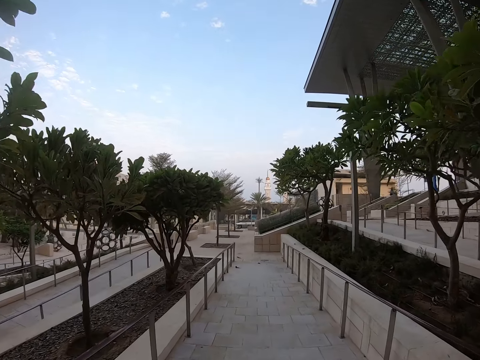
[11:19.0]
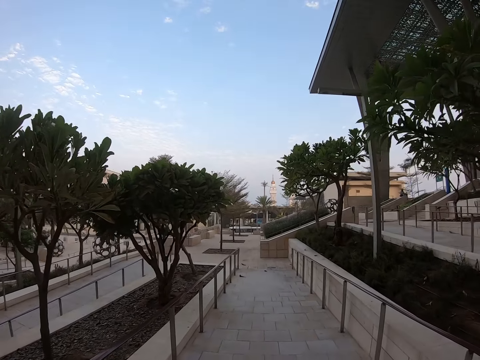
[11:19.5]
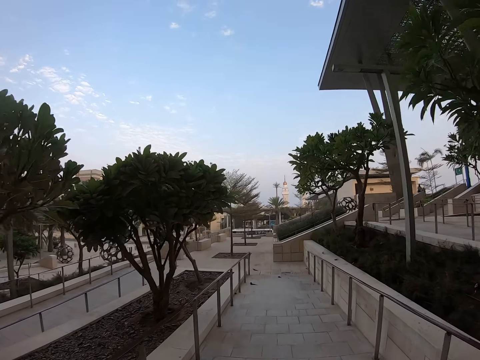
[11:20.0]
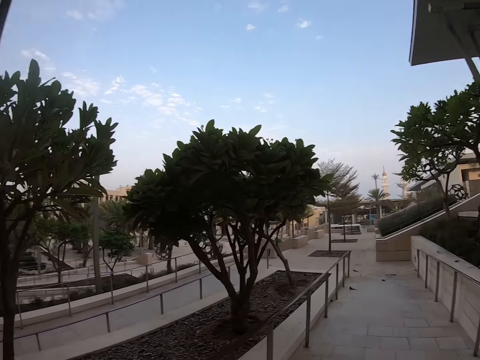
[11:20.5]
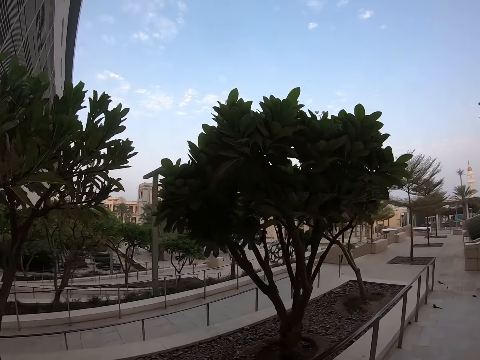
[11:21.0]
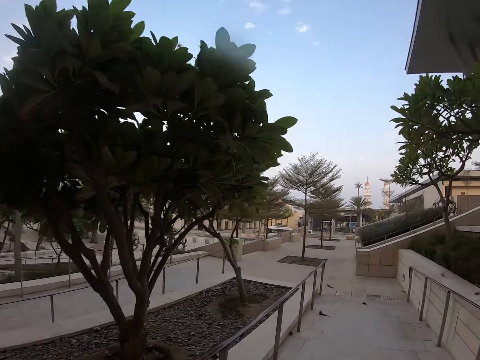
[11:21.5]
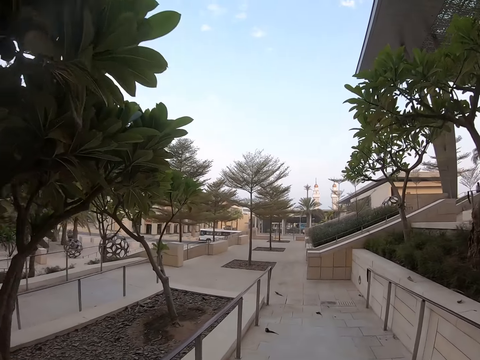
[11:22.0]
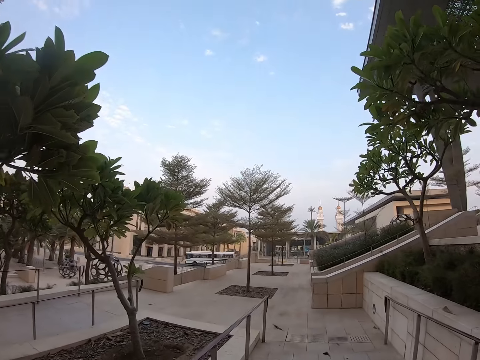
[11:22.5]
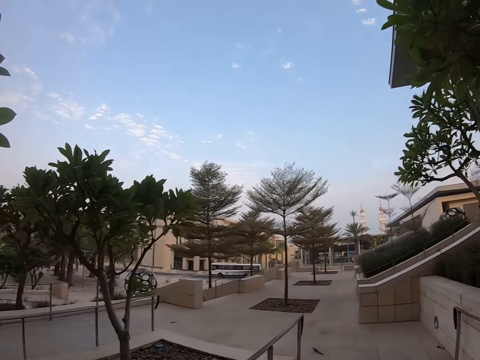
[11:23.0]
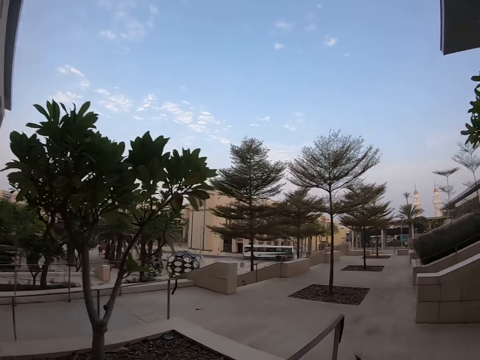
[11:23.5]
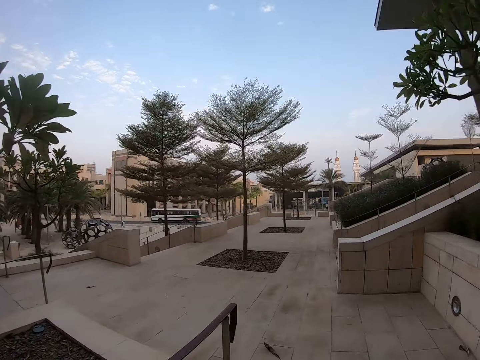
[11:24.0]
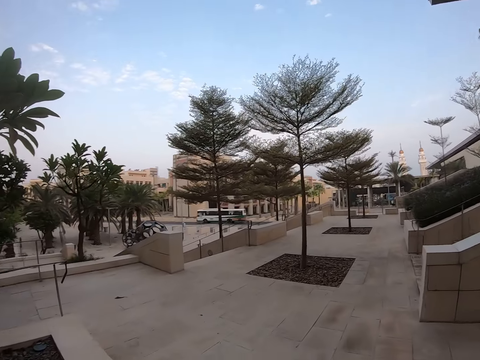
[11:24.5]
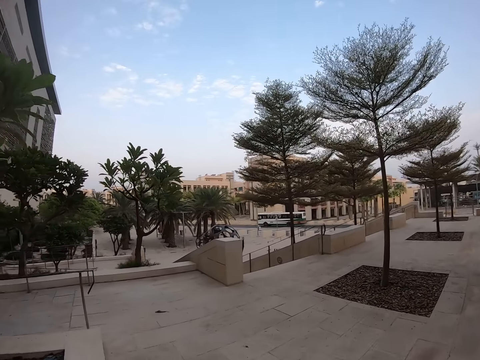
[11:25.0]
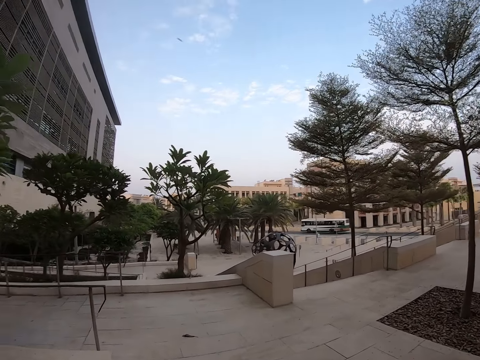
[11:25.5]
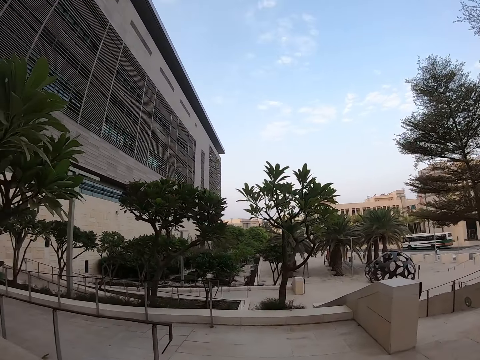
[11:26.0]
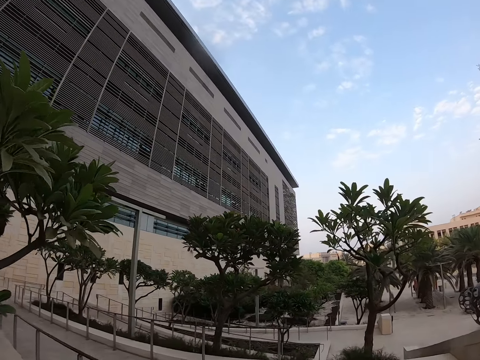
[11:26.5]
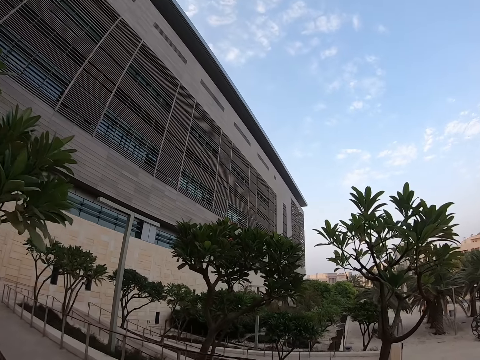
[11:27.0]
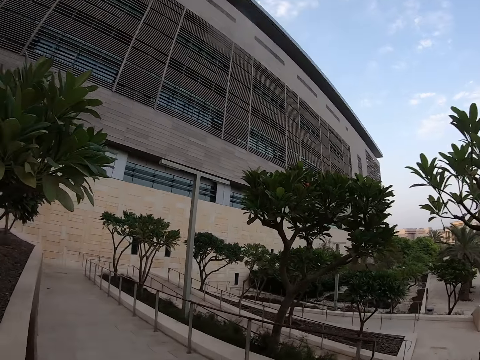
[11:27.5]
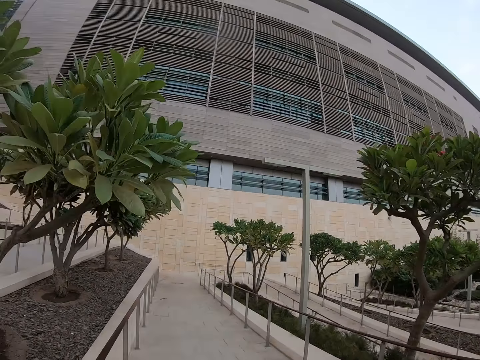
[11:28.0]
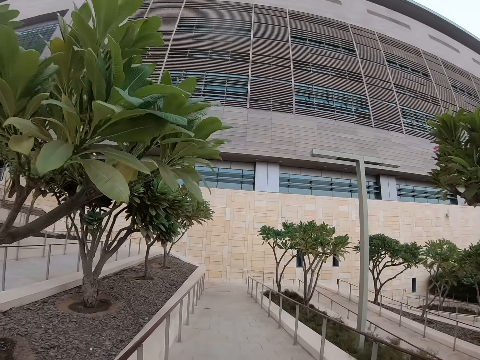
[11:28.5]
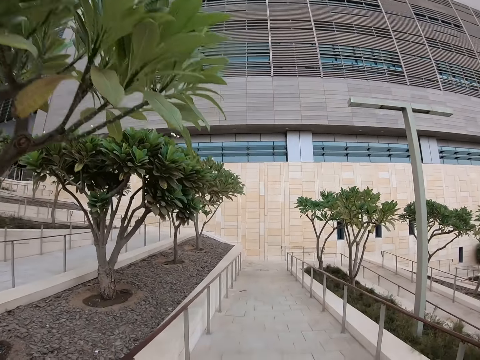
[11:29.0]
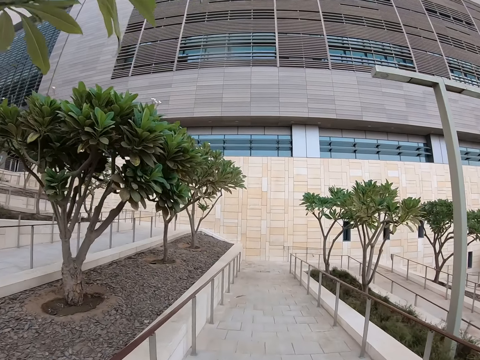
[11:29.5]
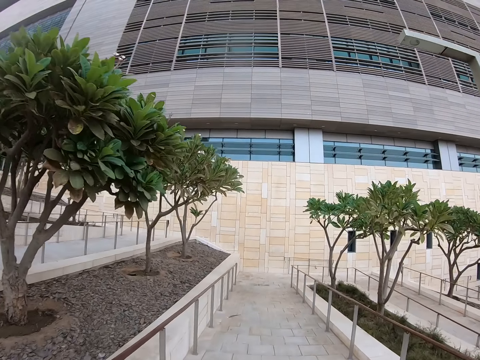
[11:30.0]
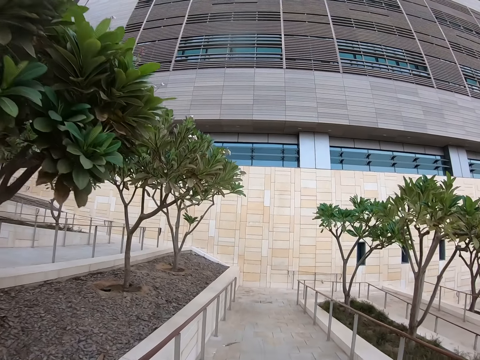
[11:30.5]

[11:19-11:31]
The camera wearer looks around the compound. They walk around the compound.

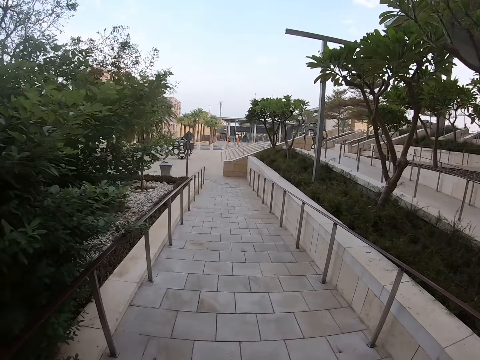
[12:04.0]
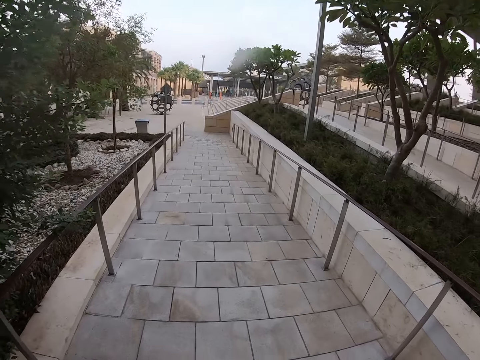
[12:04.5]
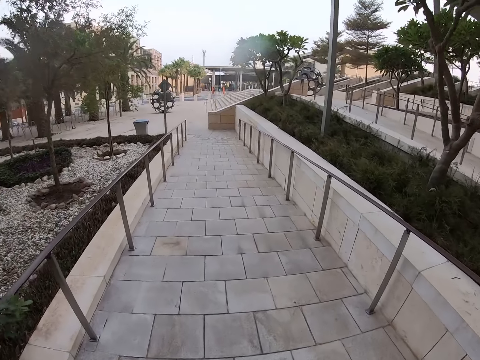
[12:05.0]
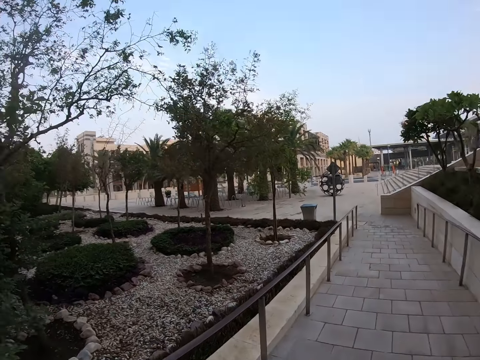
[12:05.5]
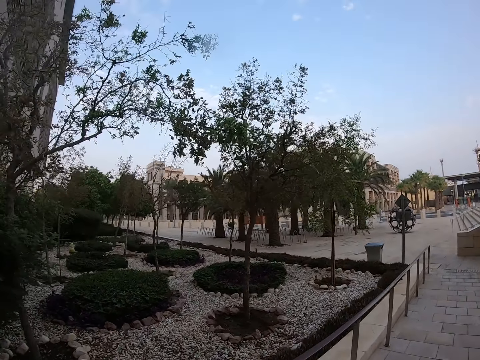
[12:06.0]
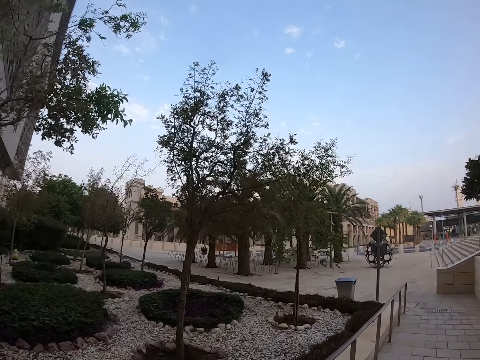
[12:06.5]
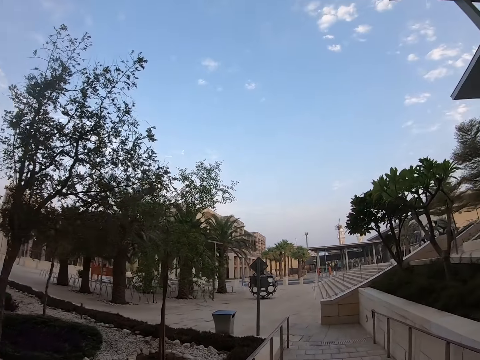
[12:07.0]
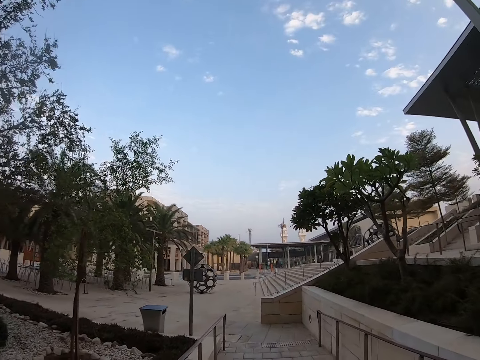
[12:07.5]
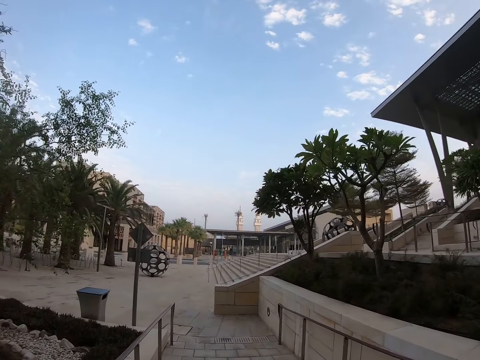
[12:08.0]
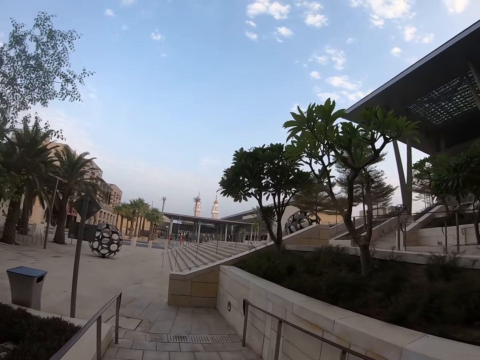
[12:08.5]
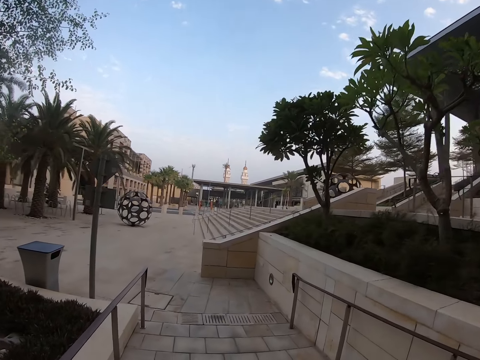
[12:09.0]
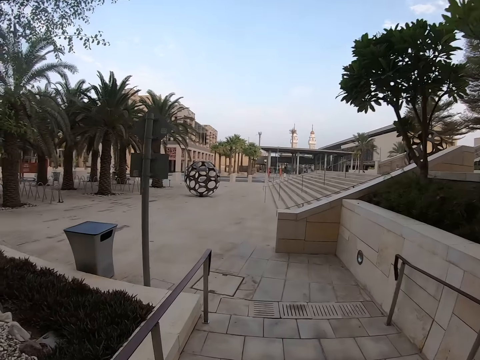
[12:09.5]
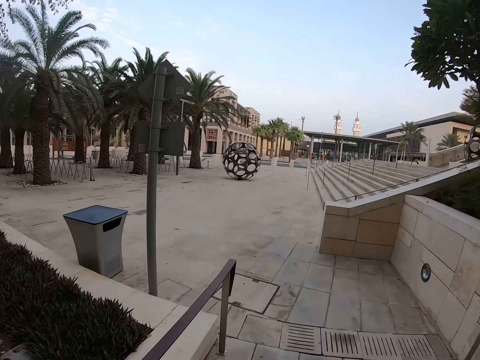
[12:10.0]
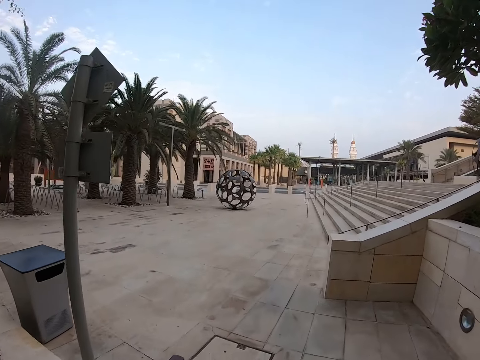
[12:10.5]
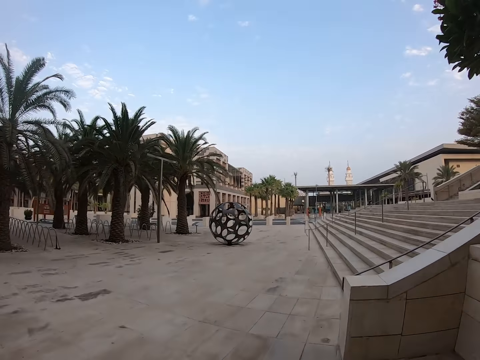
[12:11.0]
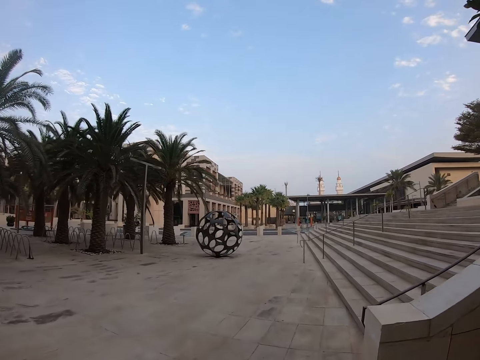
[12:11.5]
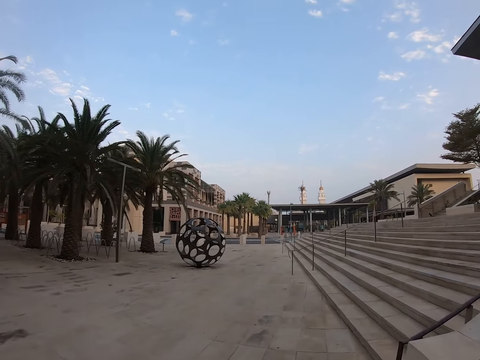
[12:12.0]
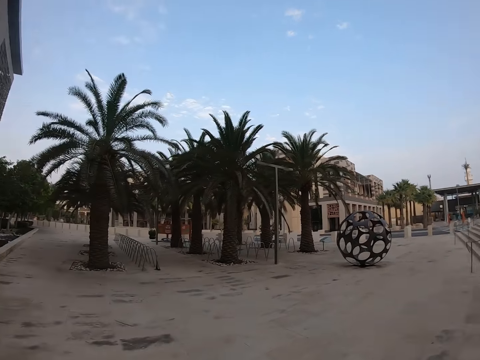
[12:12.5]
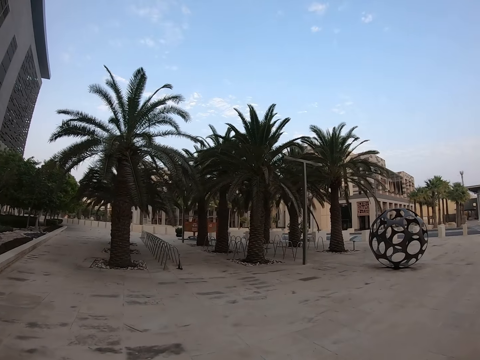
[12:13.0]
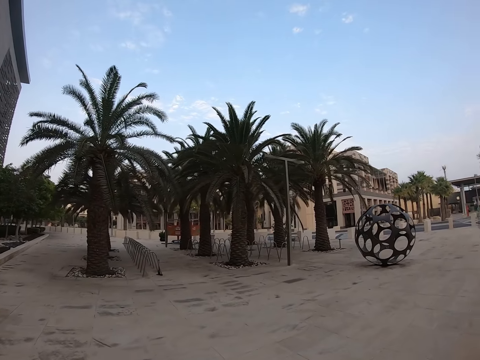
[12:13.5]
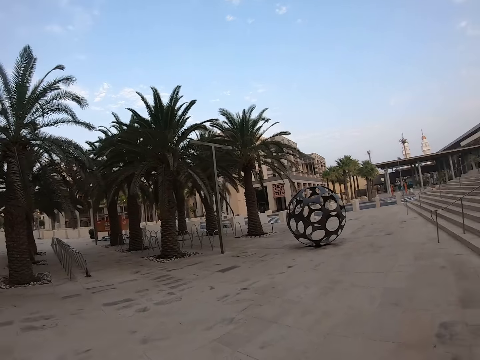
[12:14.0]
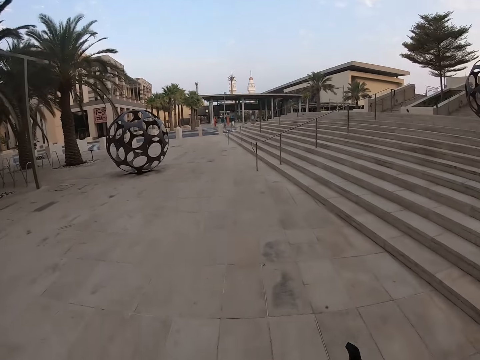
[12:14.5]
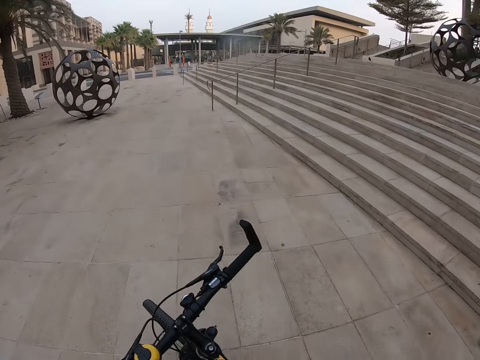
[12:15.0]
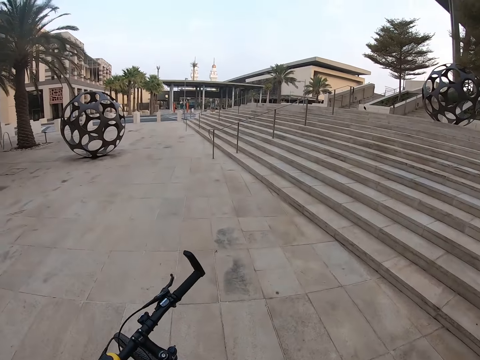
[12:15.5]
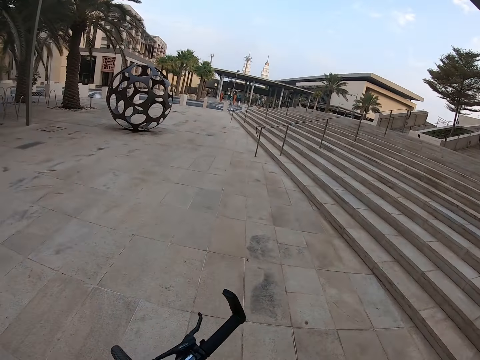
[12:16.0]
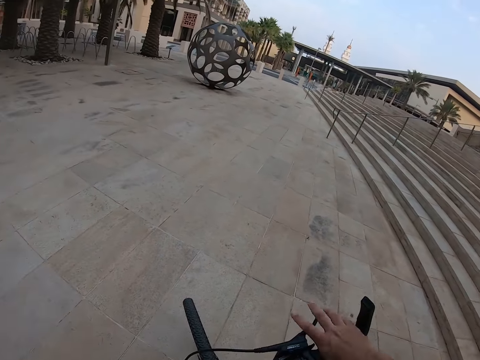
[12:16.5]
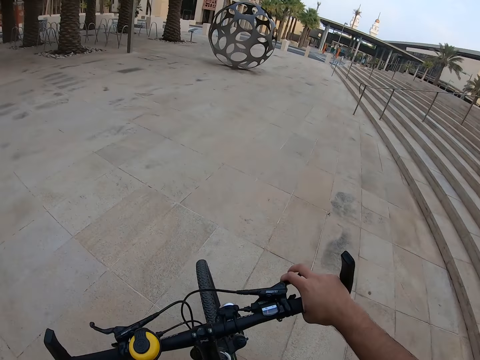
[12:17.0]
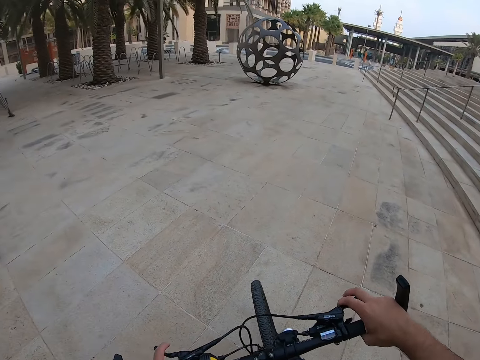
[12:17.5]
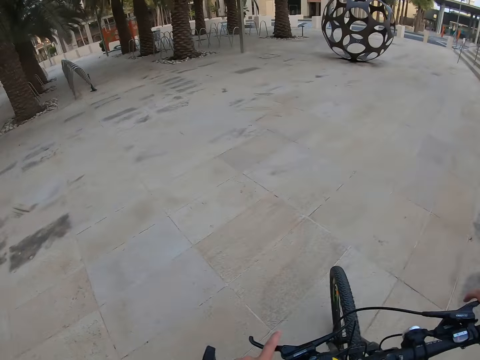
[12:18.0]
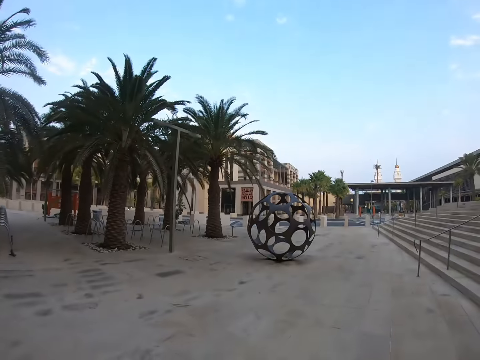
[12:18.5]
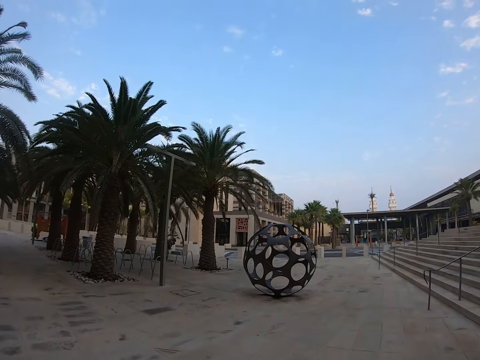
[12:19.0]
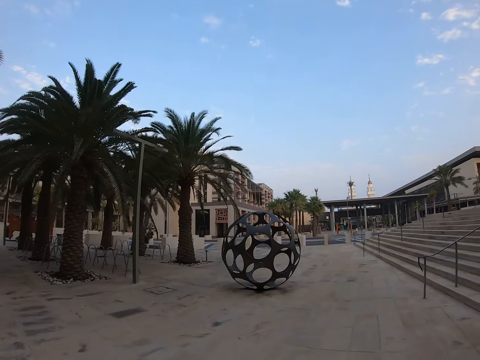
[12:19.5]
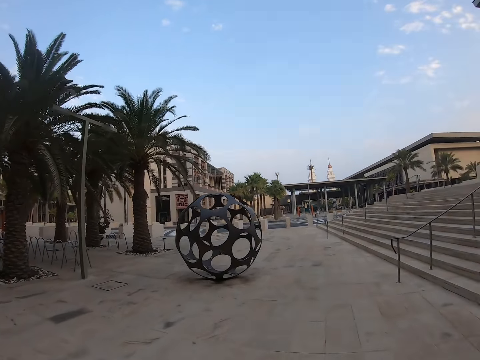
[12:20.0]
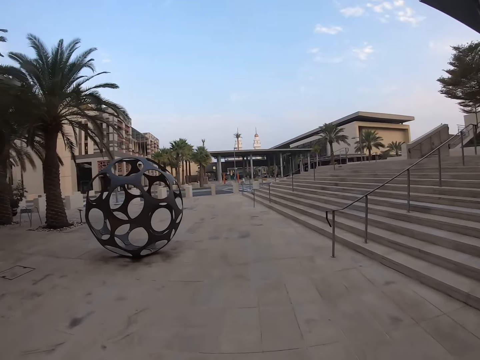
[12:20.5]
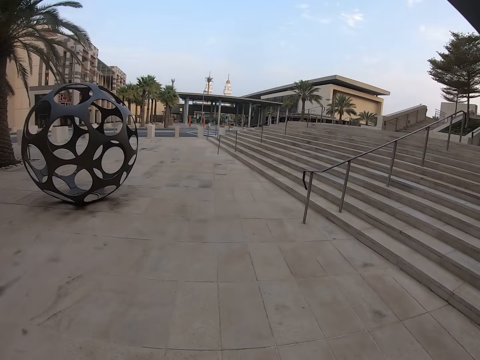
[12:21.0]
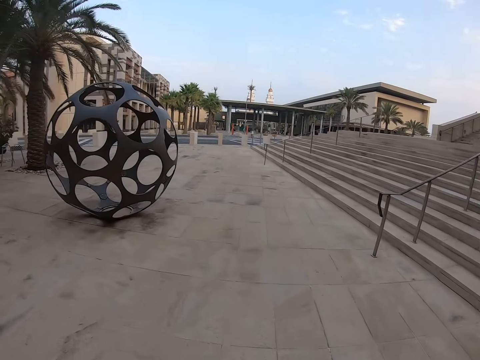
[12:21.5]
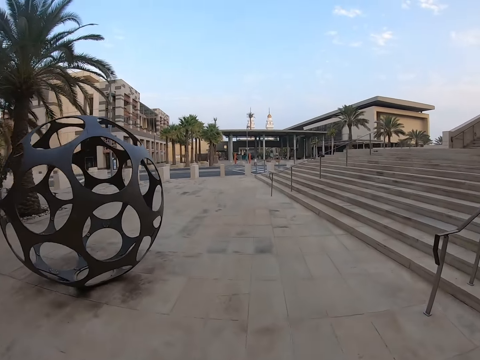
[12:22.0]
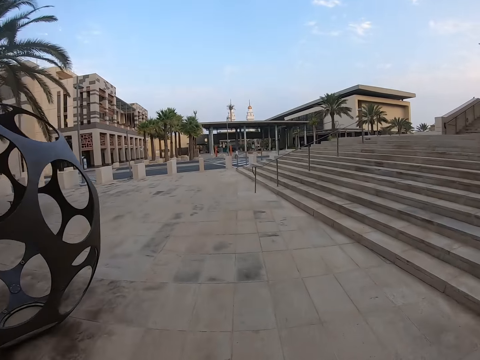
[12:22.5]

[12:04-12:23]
The camera wearer looks around the compound. They walk around the compound. They look around the compound. They ride the bike around the compound.
